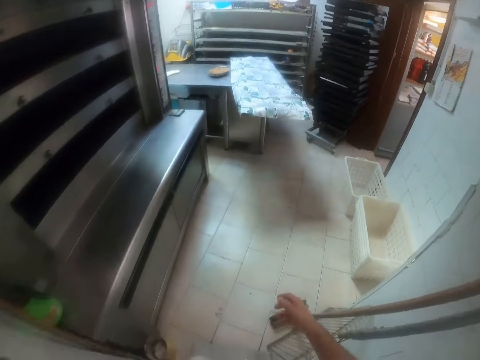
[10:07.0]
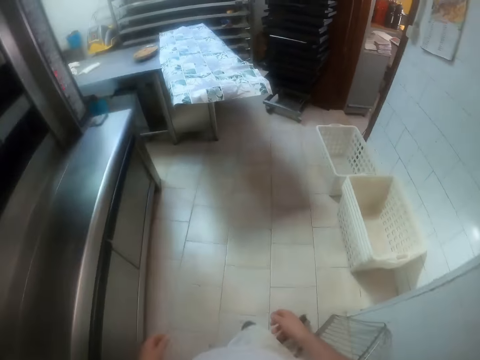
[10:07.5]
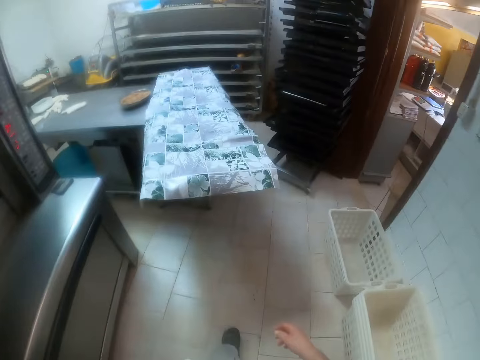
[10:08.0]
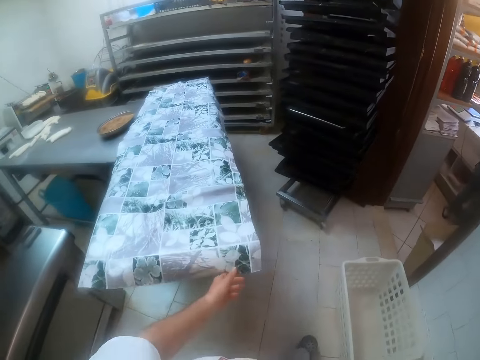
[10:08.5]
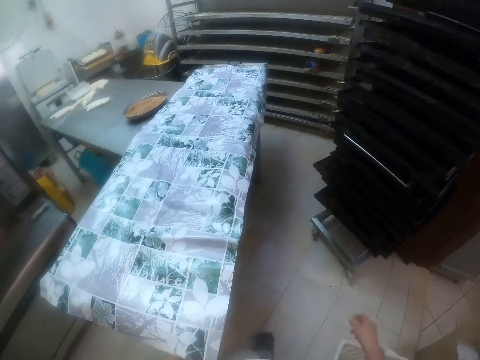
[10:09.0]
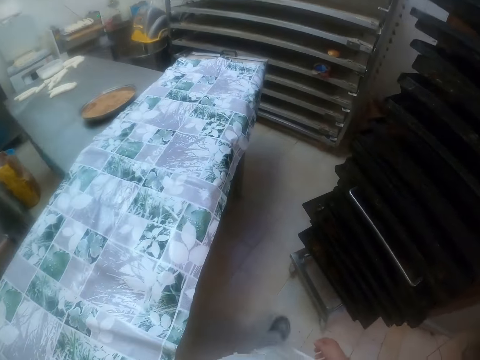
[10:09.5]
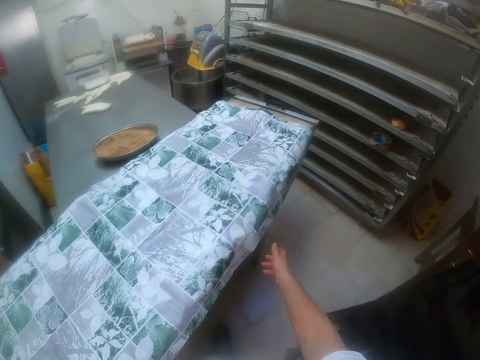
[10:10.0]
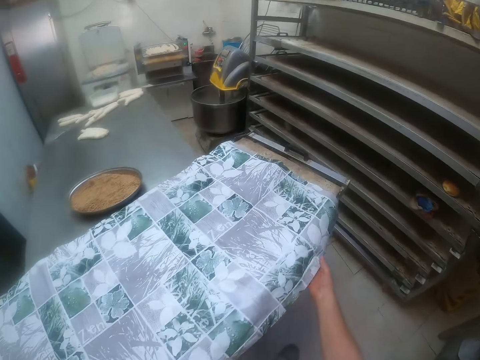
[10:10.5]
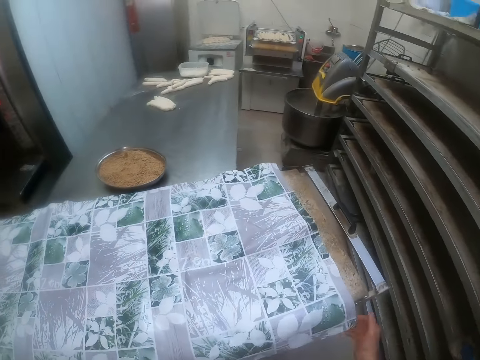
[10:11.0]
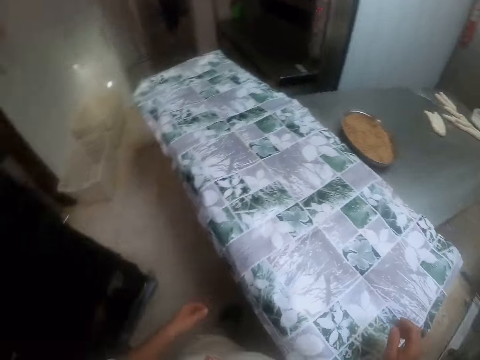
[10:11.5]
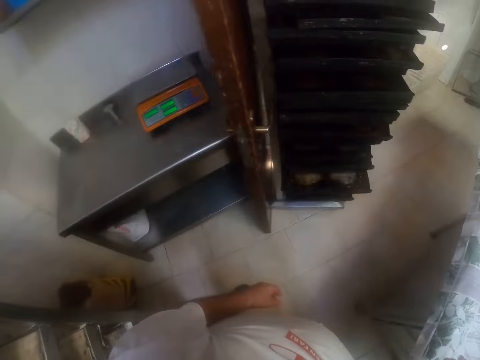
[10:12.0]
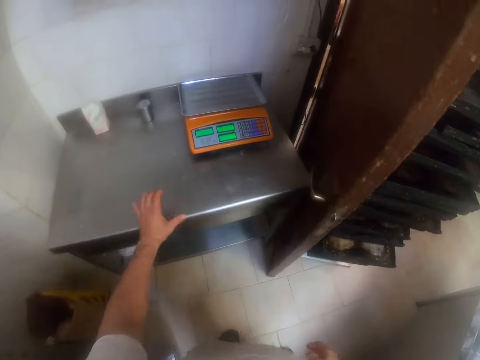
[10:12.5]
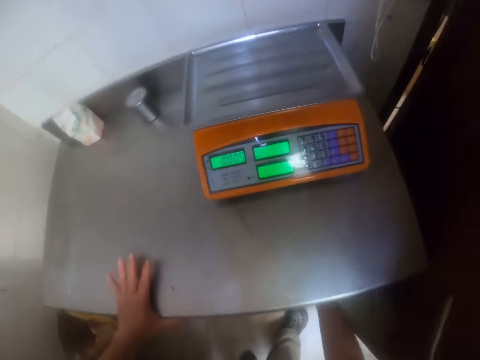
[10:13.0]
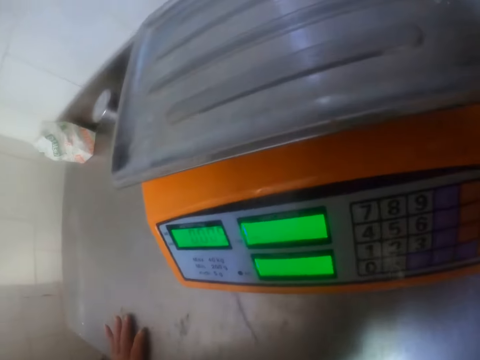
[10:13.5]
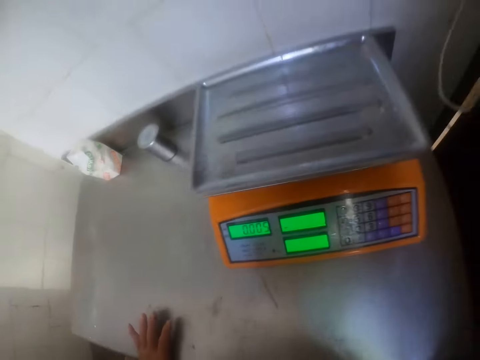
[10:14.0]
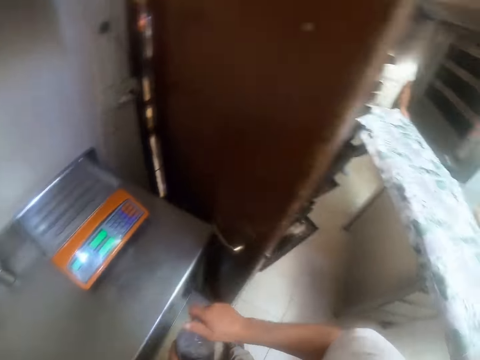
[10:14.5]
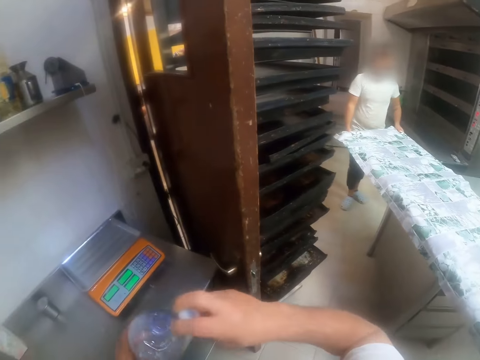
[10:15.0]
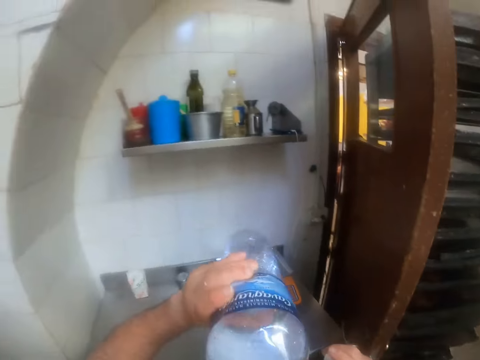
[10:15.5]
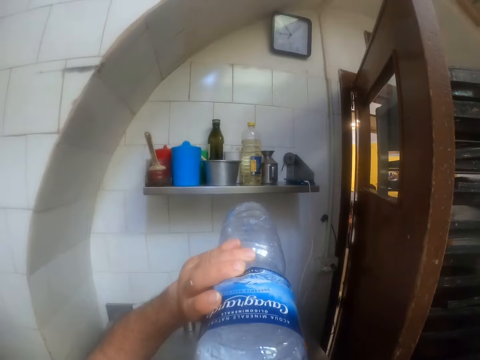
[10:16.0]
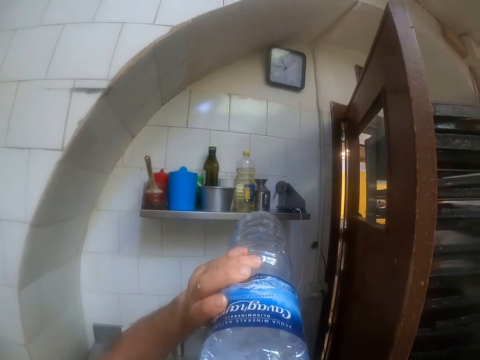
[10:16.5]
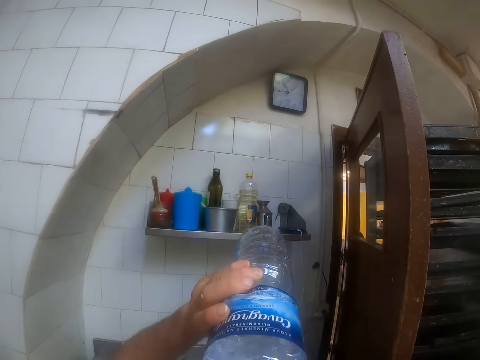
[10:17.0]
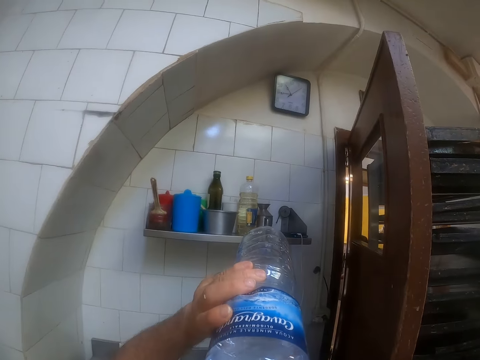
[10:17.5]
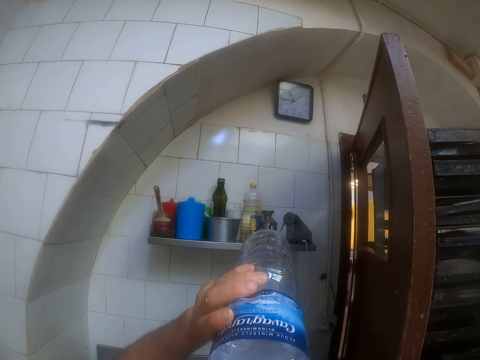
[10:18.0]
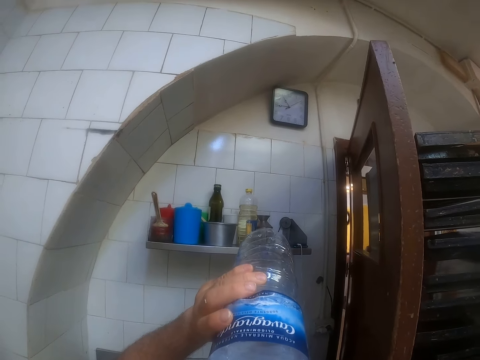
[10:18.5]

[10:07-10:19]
The camera wearer adjusts the dough cloth-cover on the dough tray with his left hand. He holds the hard cover with his left hand. He walks on the floor. He adjusts the dough cloth-cover on the dough tray with his right hand. He holds the hard cover with his right hand. He walks on the floor. He places his left hand on a steel desk. He picks up the water under the table. He opens the water bottle with his hands. He drinks from the water bottle with his left hand.

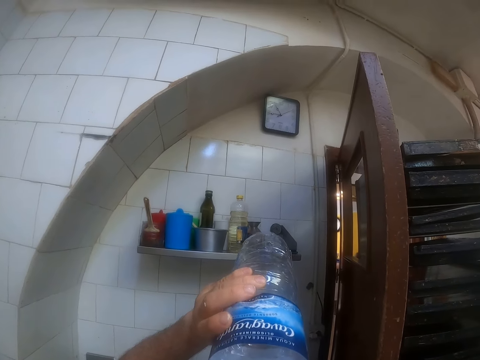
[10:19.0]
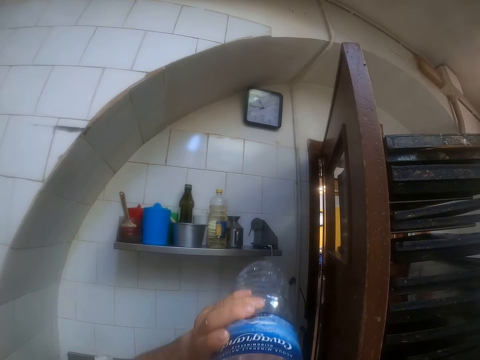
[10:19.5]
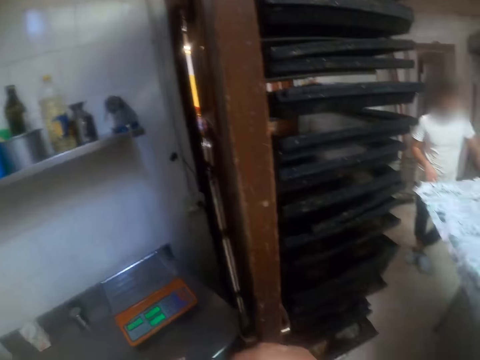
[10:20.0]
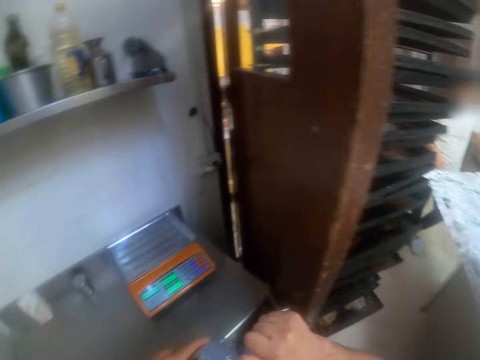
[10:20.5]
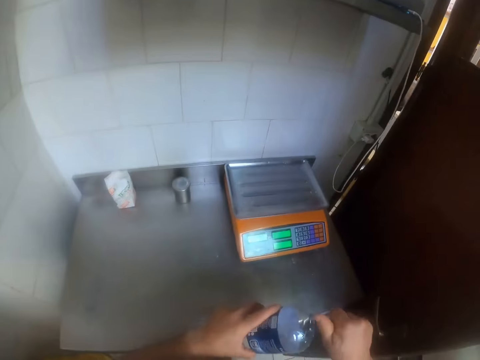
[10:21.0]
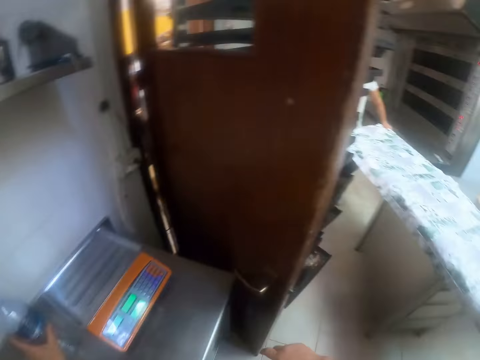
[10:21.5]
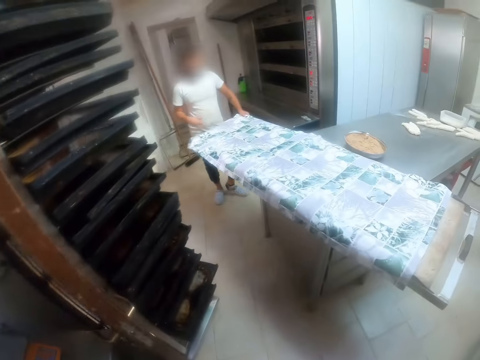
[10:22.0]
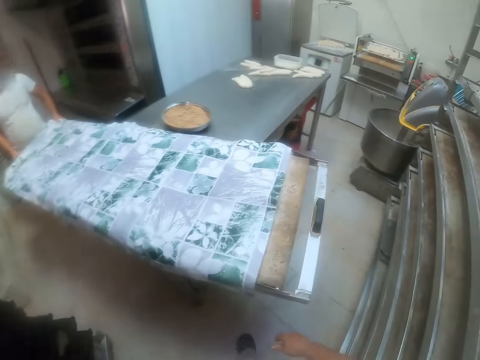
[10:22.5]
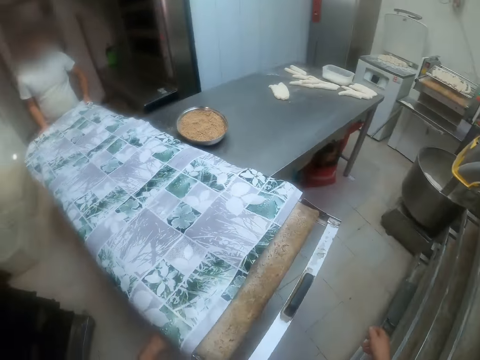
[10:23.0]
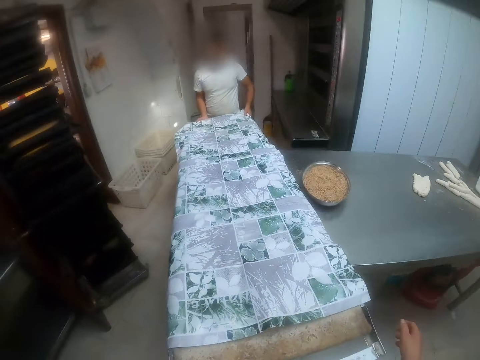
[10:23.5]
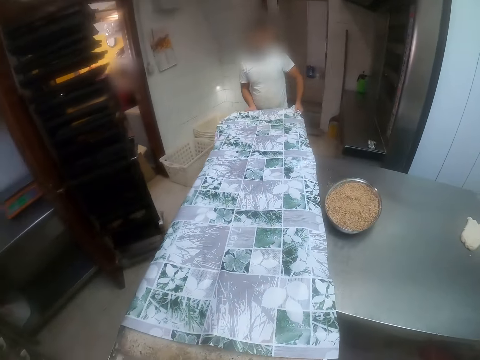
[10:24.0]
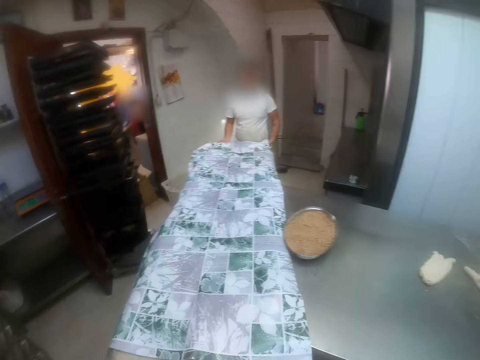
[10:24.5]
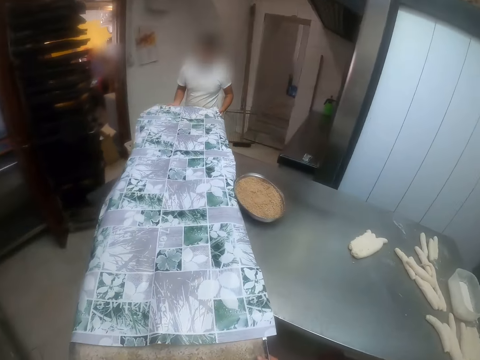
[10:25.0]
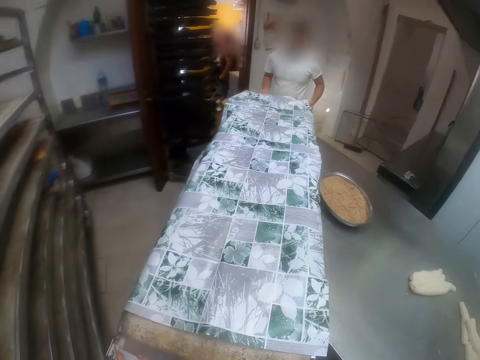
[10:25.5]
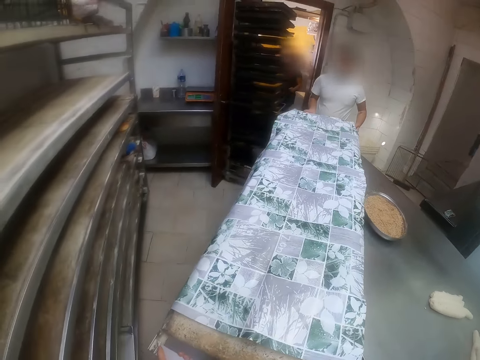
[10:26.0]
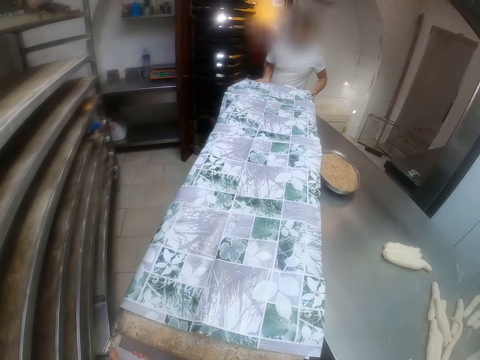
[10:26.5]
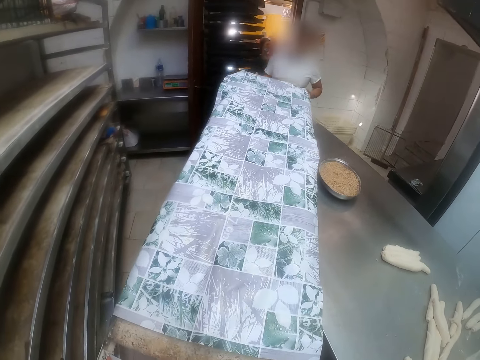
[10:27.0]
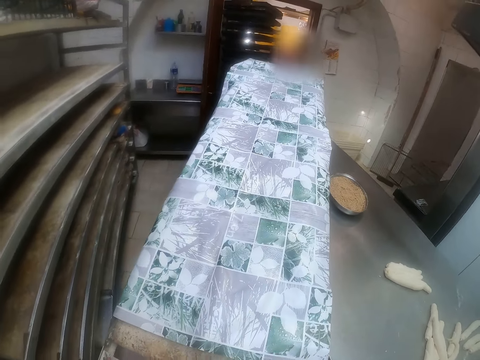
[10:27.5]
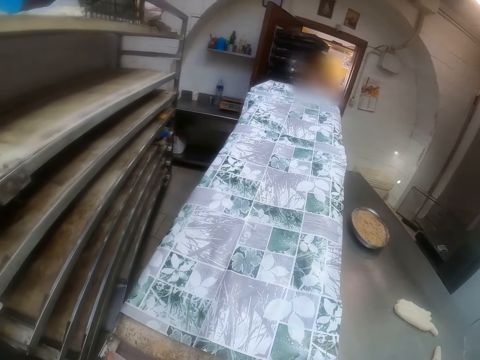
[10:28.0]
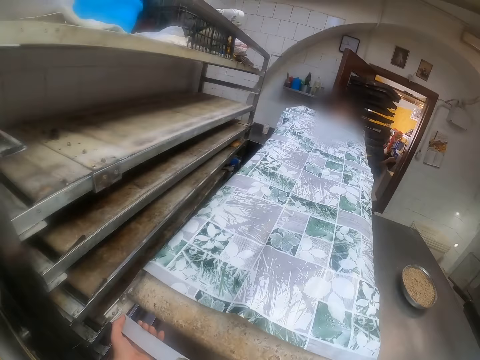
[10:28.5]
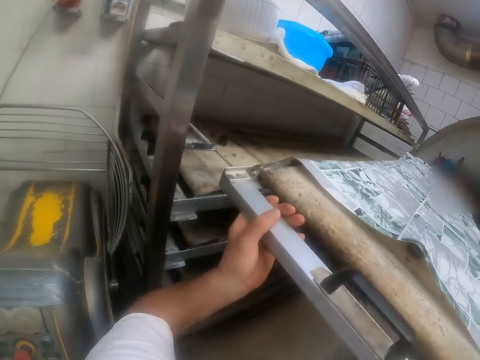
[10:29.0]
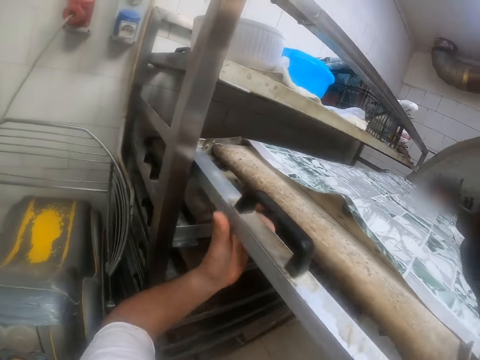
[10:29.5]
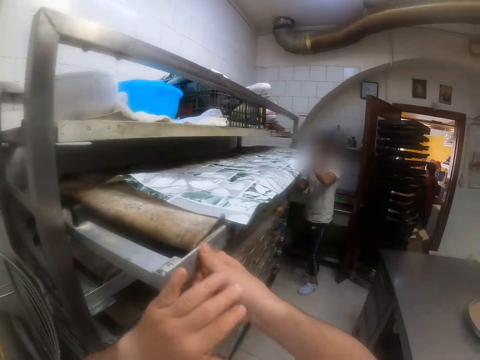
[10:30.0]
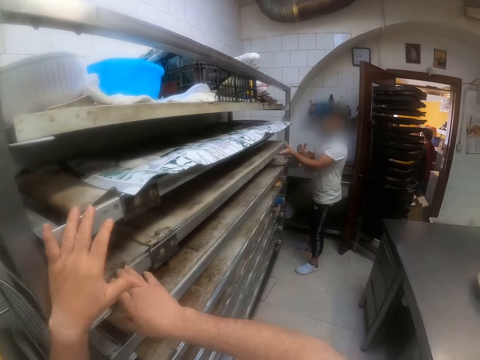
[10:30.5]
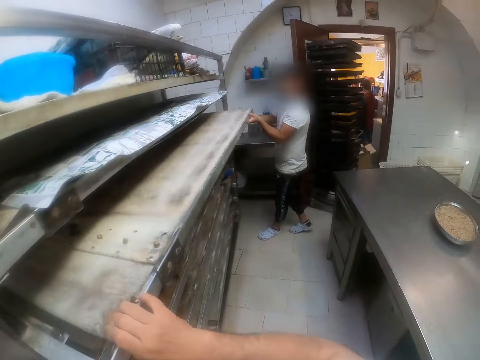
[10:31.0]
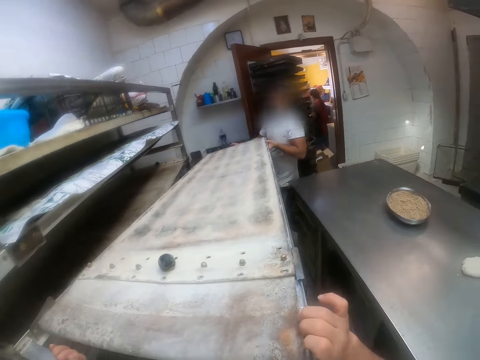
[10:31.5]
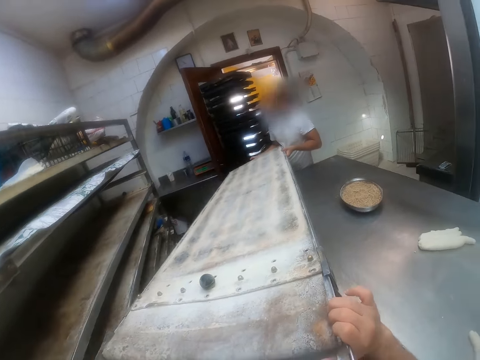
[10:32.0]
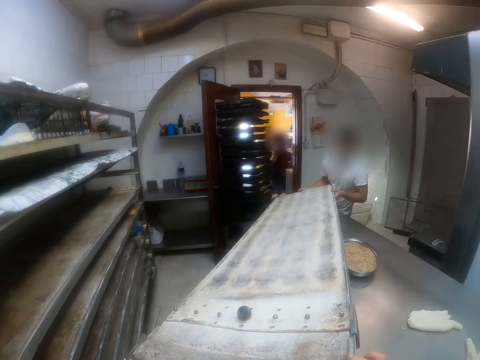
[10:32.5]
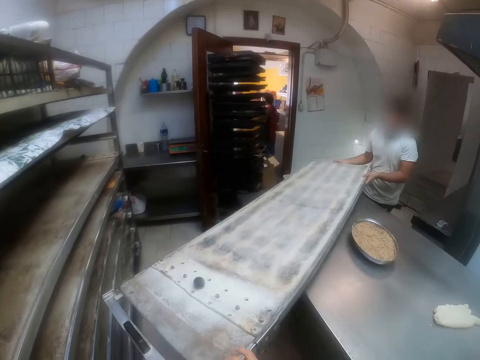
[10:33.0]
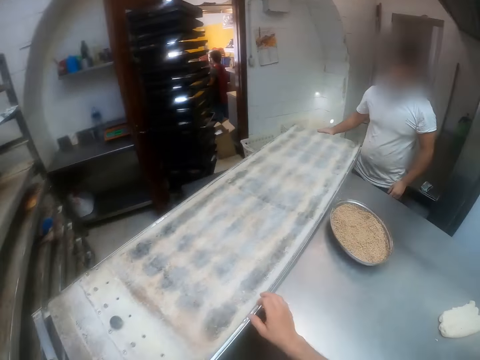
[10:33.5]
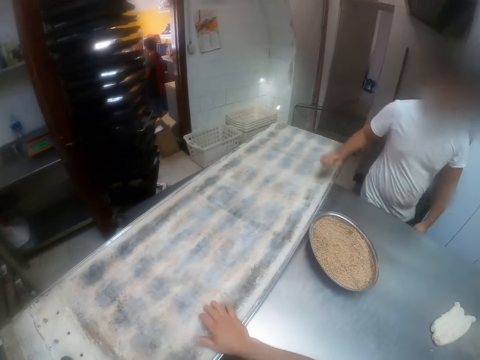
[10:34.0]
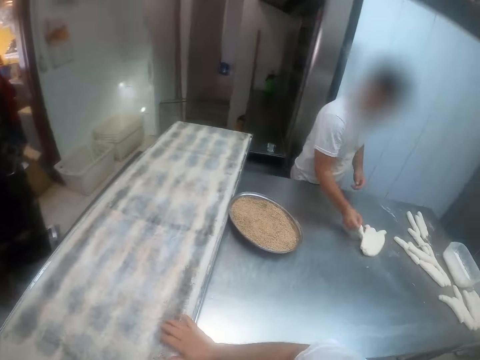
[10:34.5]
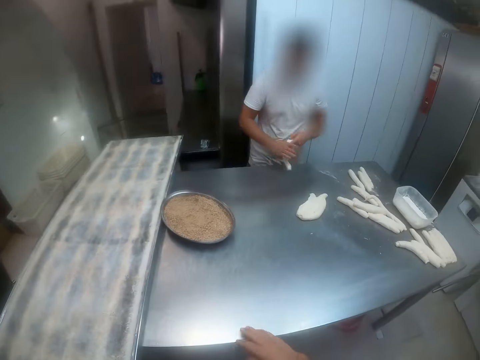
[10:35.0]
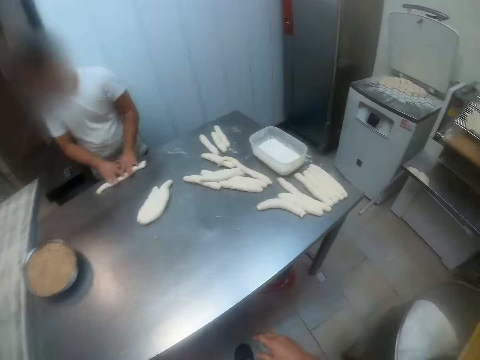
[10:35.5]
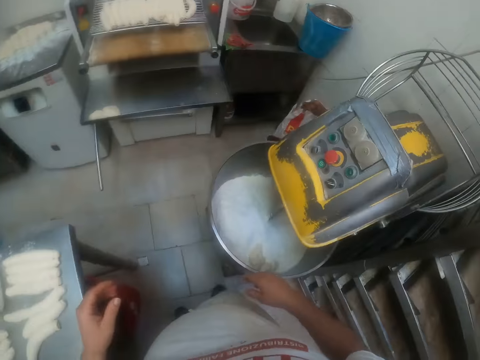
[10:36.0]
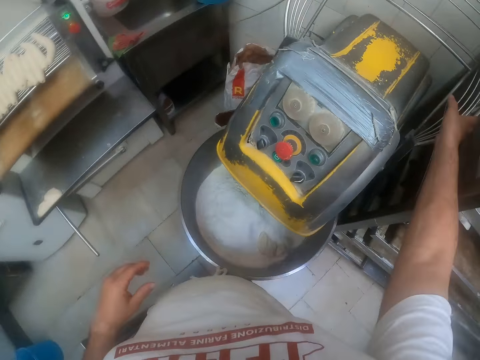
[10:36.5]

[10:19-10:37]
The camera wearer closes the water bottle with his right hand. He places the water bottle on the steel desk with his left hand. The man holds the dough tray with his hands. The camera wearer walks on the floor. He holds the dough tray with his hands. He carries the dough tray from the dough table along with the man with his hands. He places the dough tray on the dough shelf along with the man with his hands. He pulls out a dough tray from the dough shelf along with the man with his hands. He places the dough tray on the dough table along with the man with his hands. He adjusts the dough tray on the dough table with his hands. The man picks a dough from the dough table with his right hand. The man holds the dough with his hands, and rolls the dough on the dough table with his hands. The camera wearer walks on the floor.
